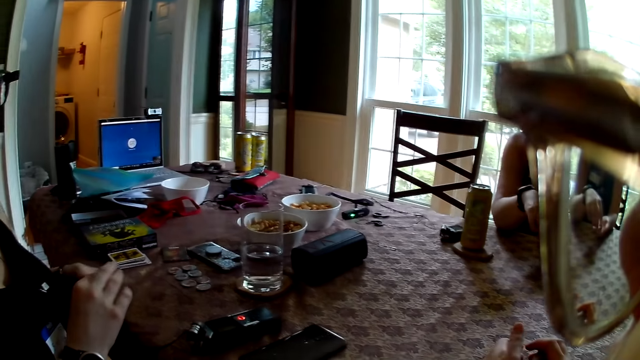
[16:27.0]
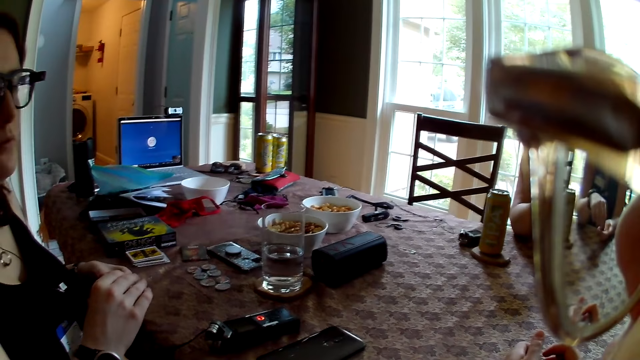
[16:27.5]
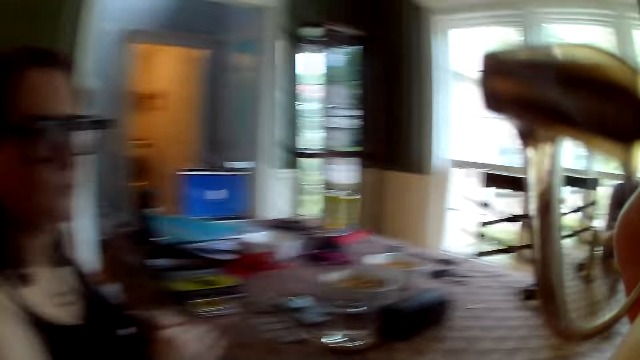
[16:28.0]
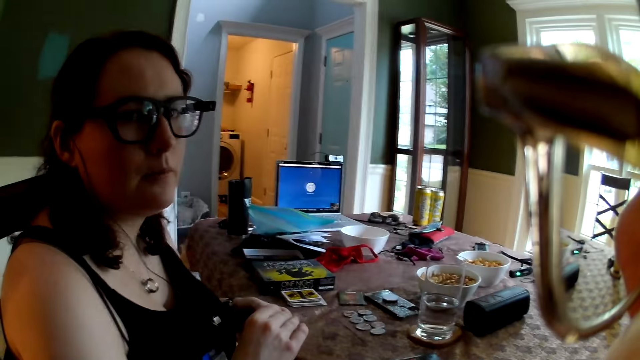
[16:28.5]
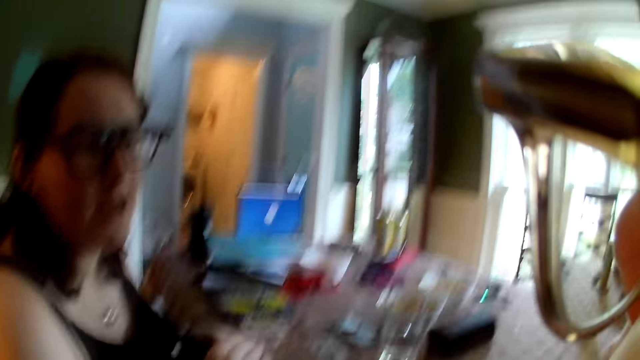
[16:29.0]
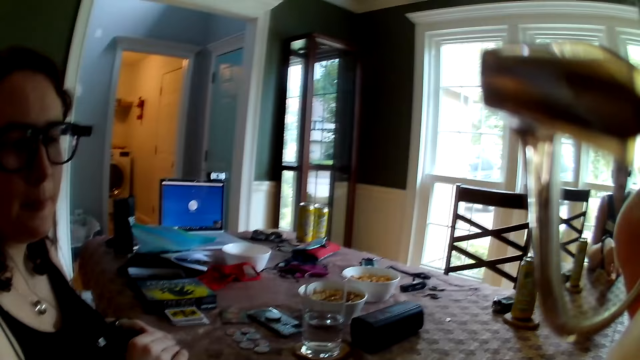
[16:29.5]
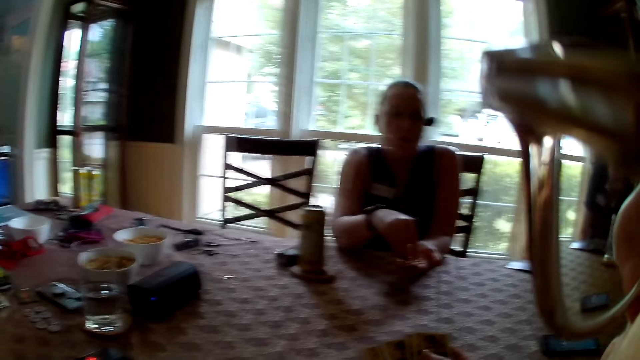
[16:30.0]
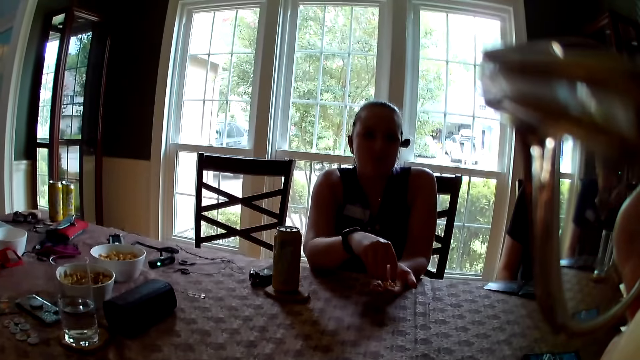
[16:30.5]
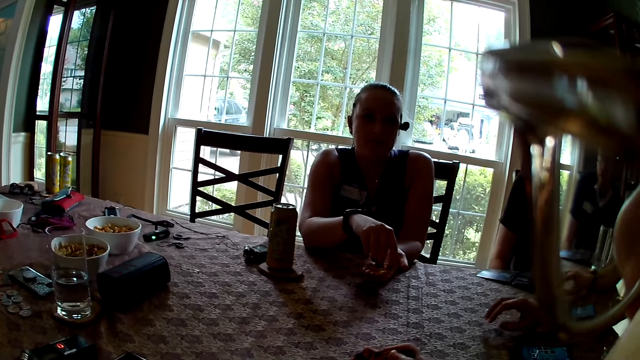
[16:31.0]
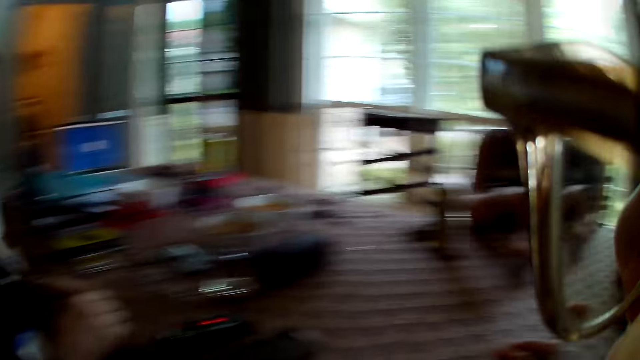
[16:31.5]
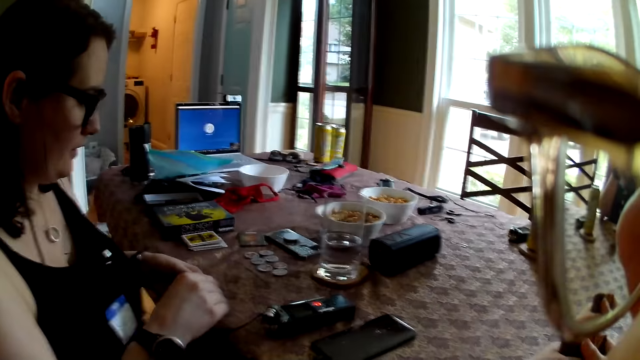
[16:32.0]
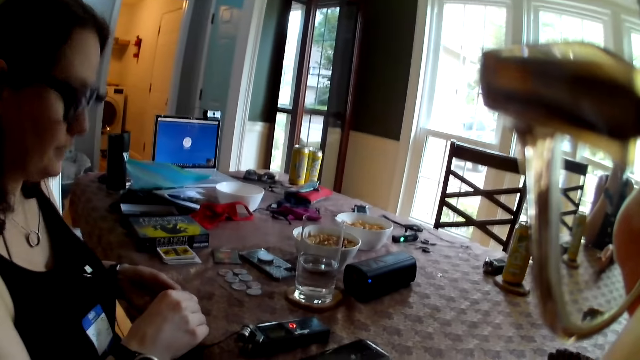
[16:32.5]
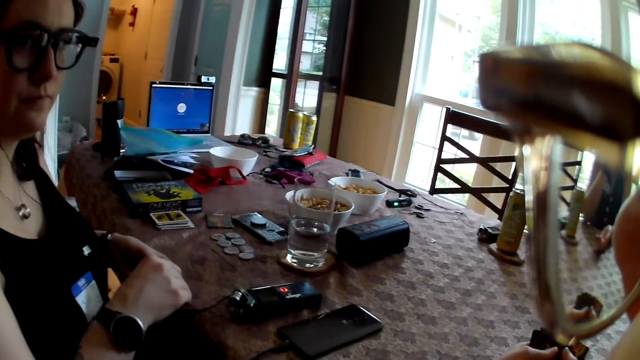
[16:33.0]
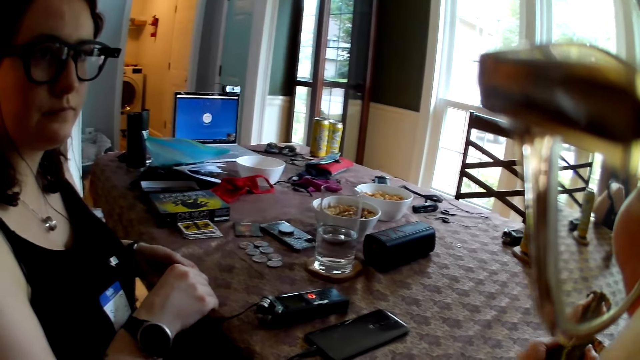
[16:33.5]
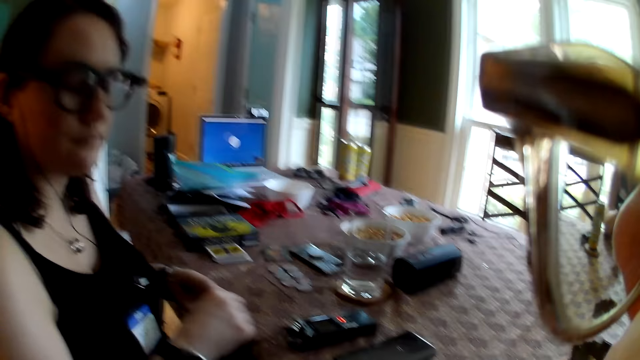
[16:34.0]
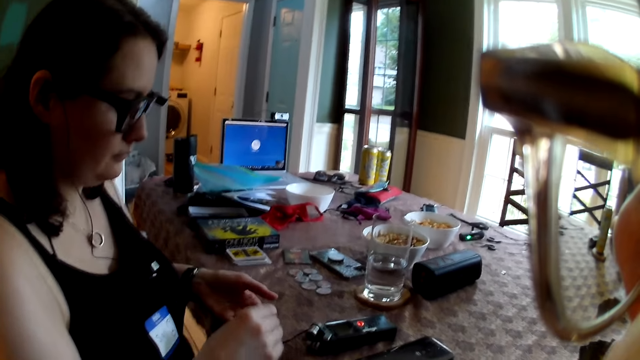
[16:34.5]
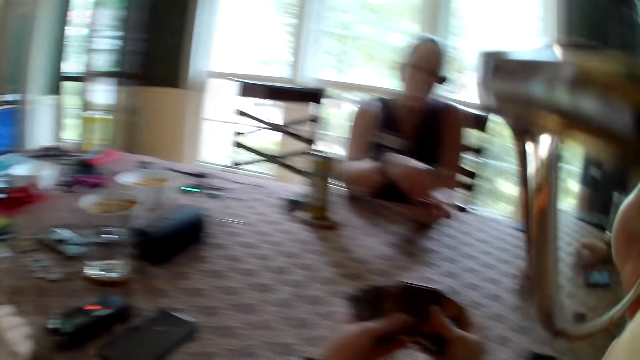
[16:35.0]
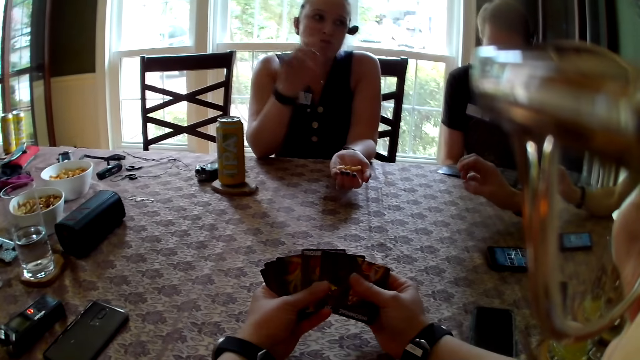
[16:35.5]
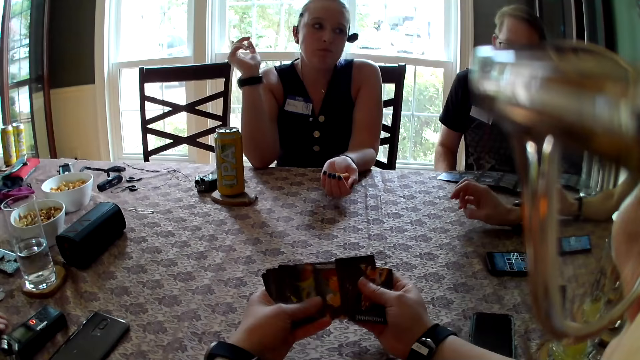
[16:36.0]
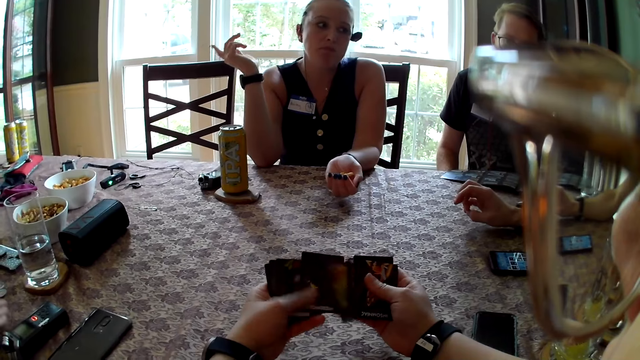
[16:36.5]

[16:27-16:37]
A woman holds playing cards. The camera wearer interacts with a person.

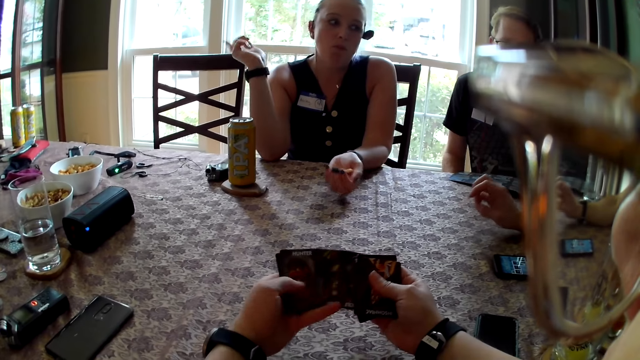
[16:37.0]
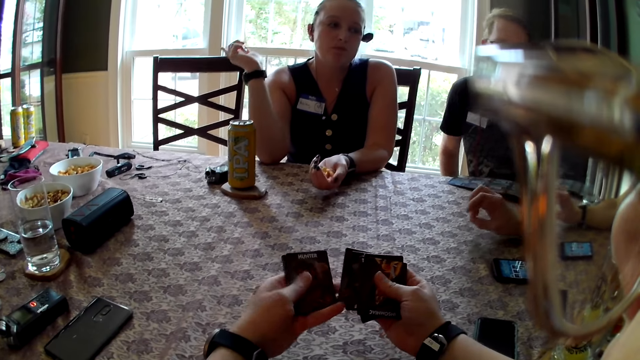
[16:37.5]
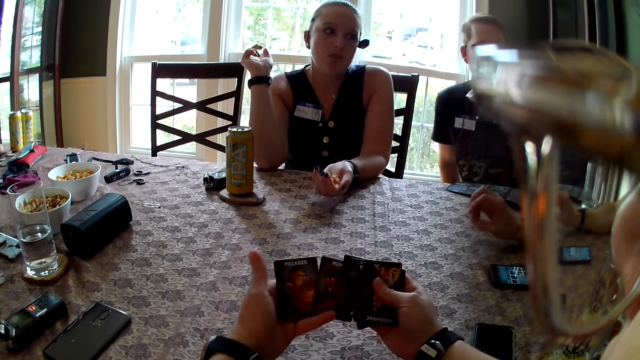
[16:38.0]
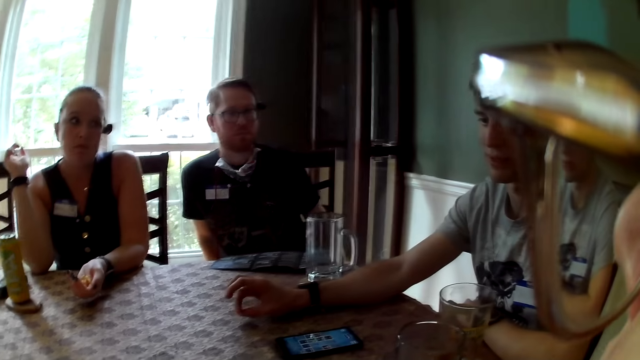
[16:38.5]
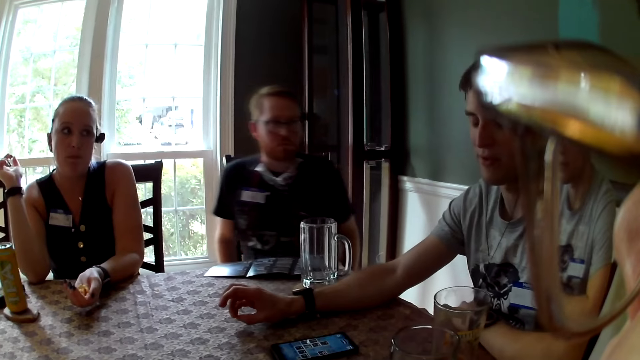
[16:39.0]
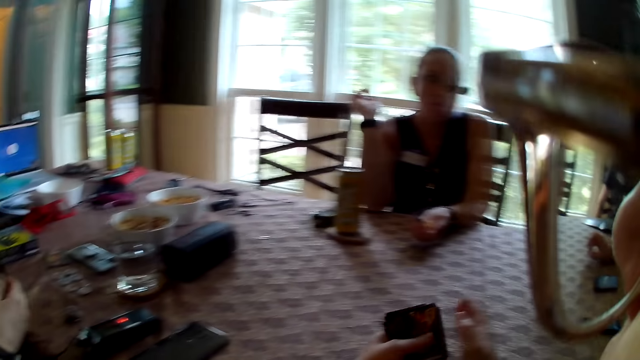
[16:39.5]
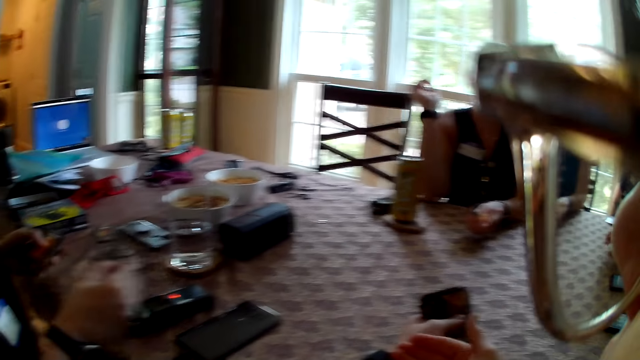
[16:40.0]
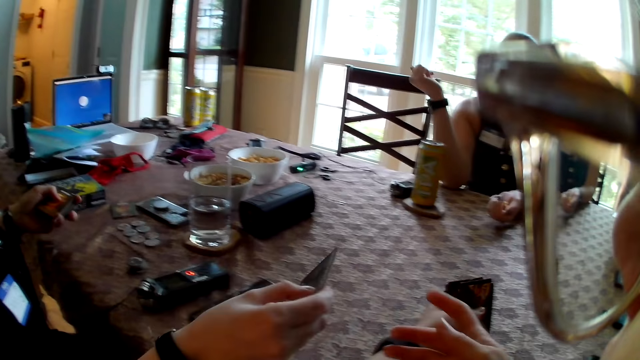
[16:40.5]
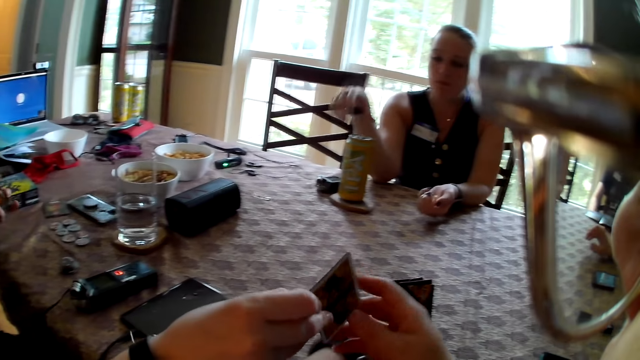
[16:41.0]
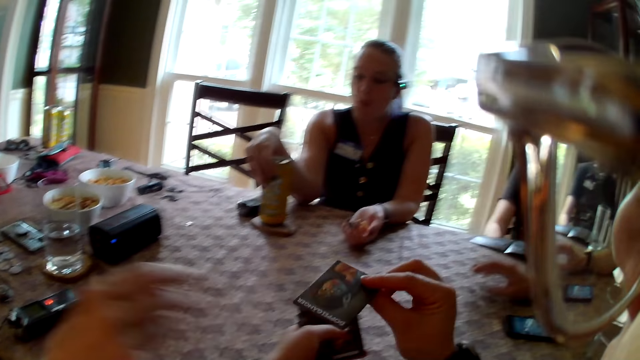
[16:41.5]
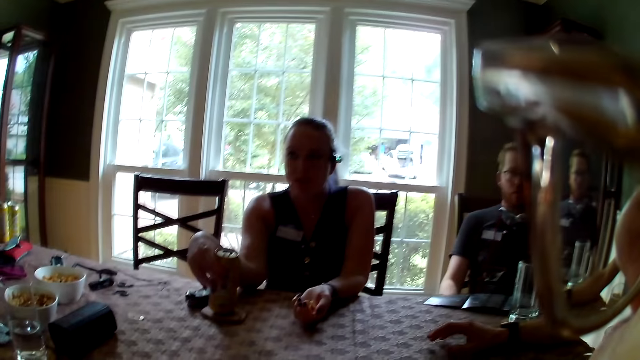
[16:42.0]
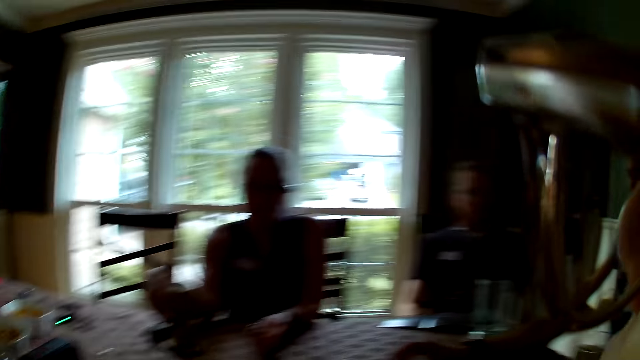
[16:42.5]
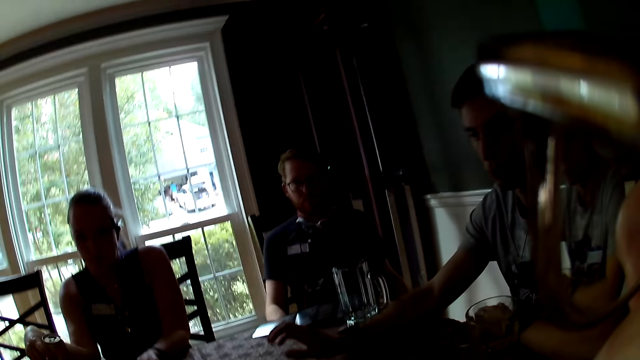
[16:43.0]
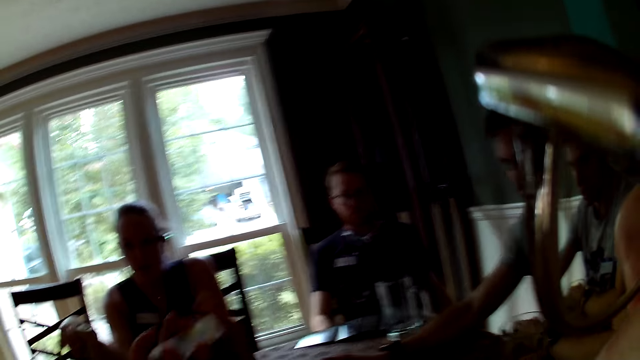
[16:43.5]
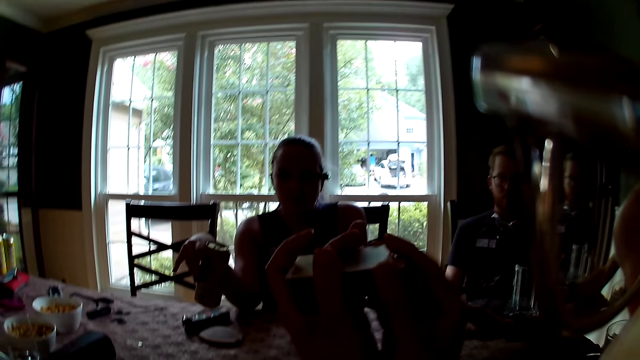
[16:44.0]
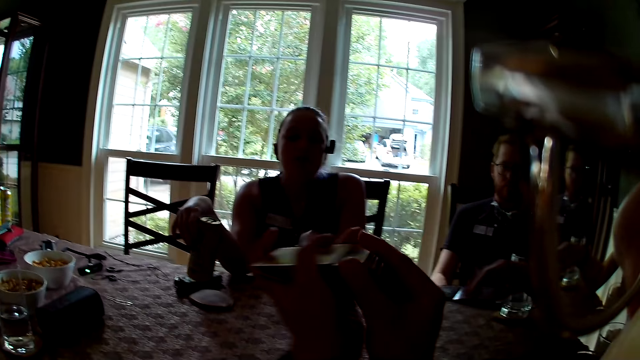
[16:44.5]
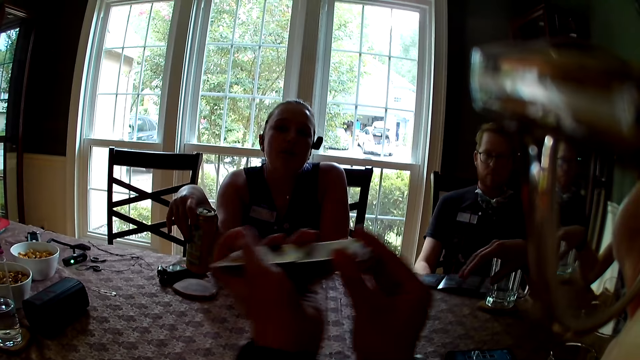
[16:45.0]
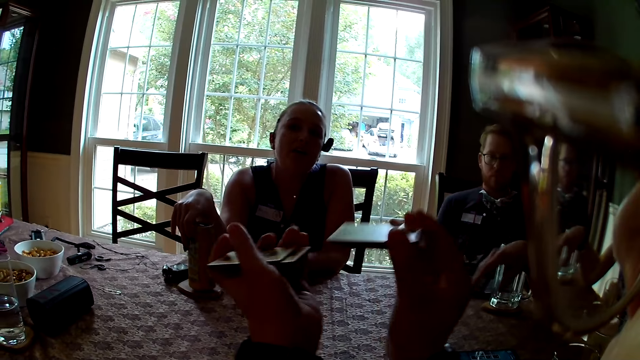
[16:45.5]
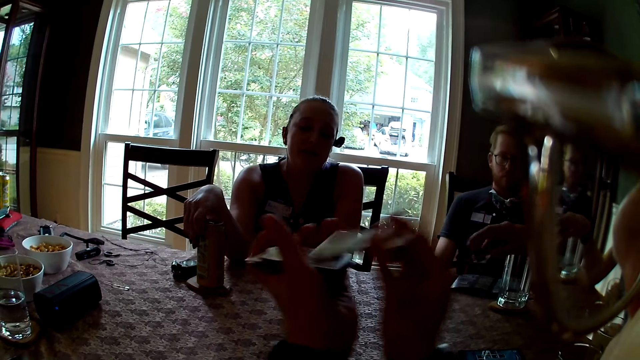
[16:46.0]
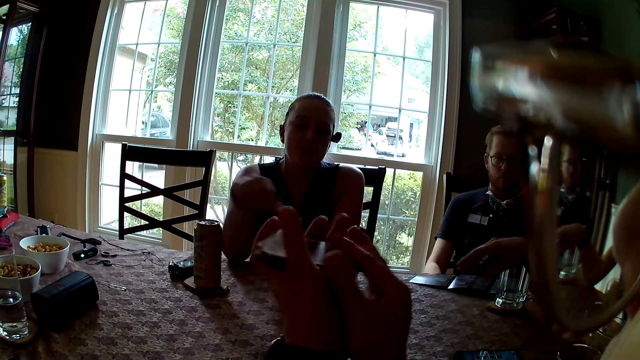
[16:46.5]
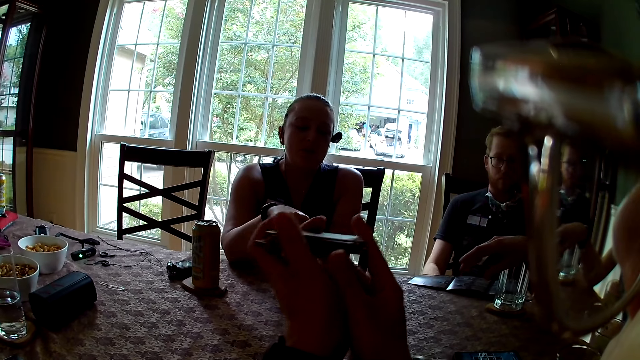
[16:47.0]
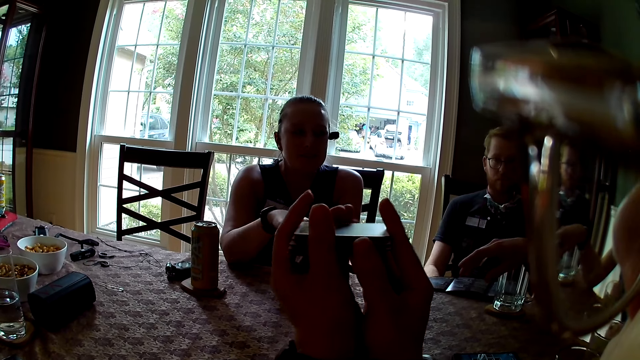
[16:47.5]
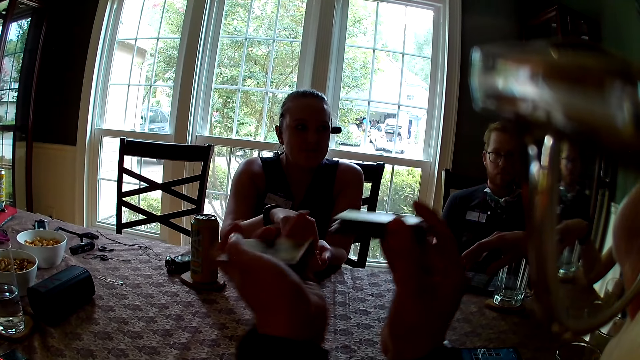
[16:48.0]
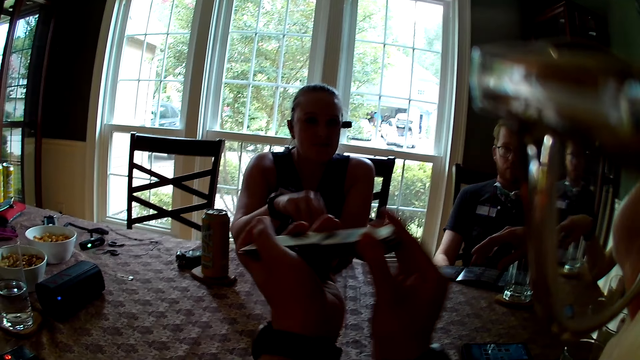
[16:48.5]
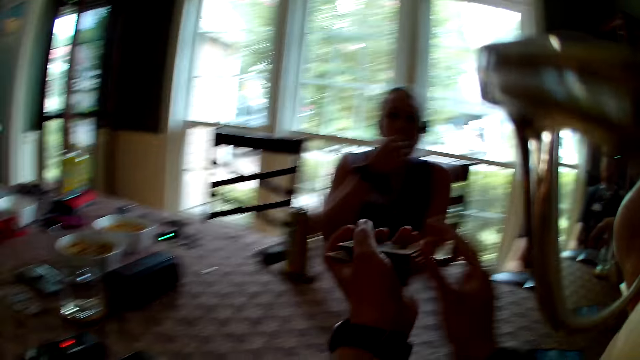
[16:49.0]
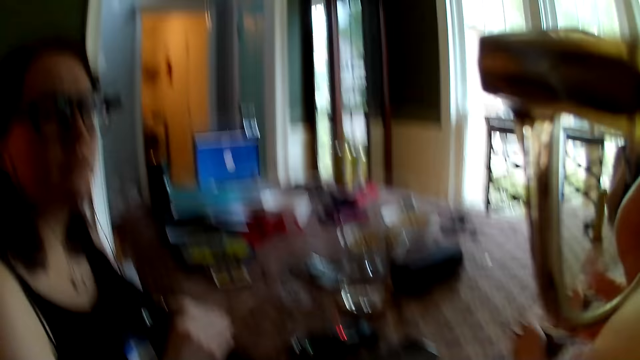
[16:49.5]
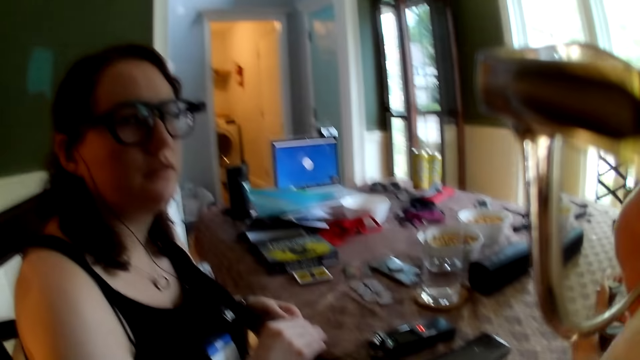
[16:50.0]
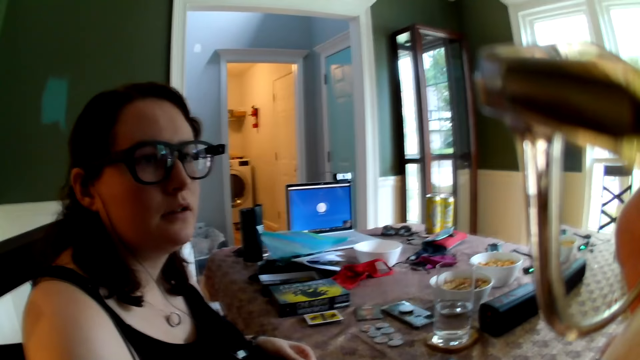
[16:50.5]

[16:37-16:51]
The camera wearer shuffles the cards with both hands. She collects a card from a woman with her right hand. Another woman holds the can with her right hand. The camera wearer places the card on the table. A man taps the table with his right hand. The camera wearer shuffles the cards with both hands. She converses with the other woman.
